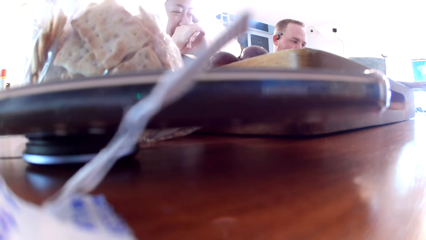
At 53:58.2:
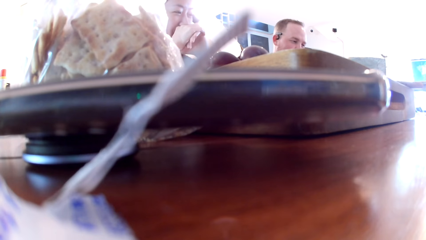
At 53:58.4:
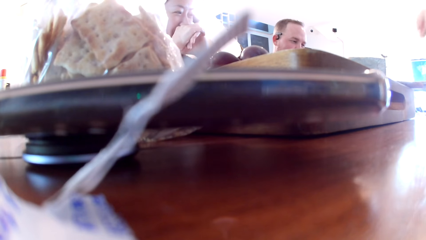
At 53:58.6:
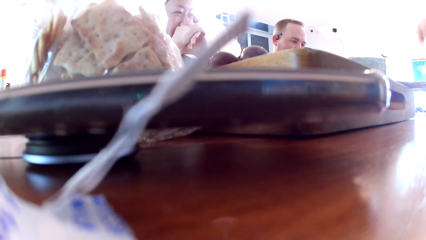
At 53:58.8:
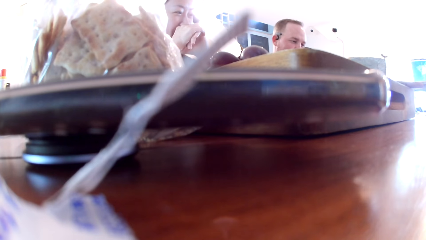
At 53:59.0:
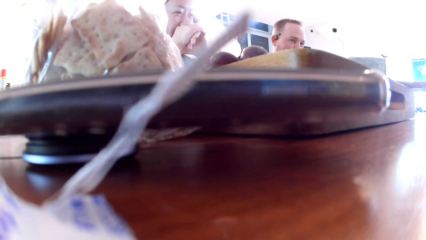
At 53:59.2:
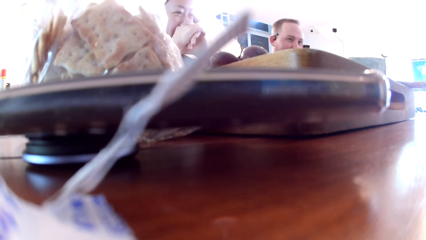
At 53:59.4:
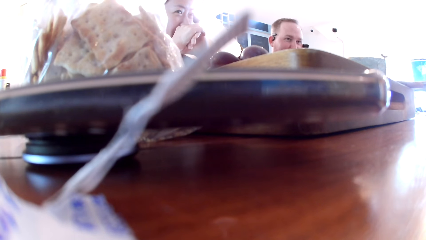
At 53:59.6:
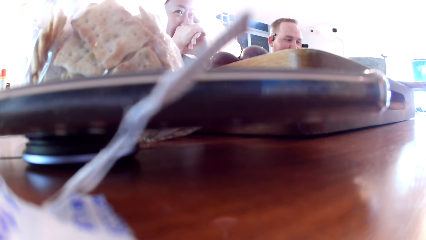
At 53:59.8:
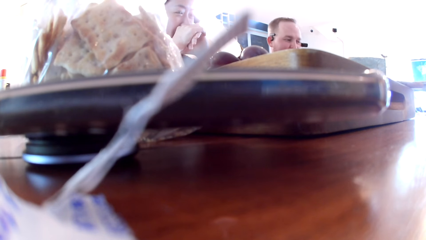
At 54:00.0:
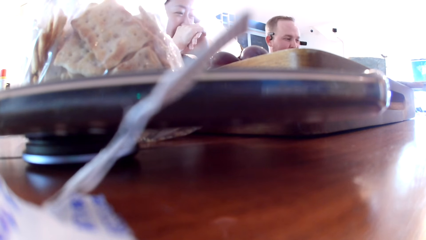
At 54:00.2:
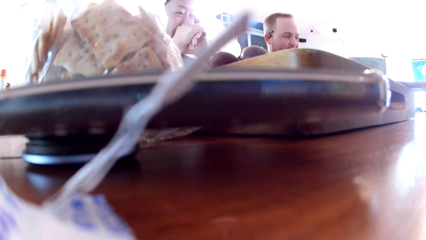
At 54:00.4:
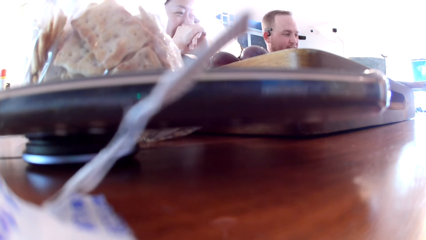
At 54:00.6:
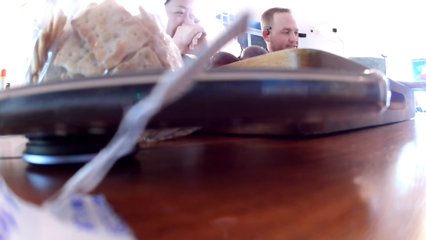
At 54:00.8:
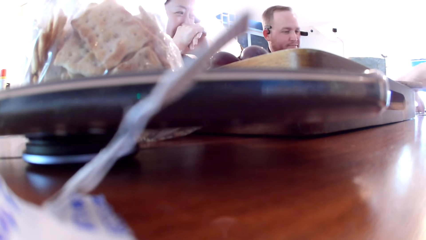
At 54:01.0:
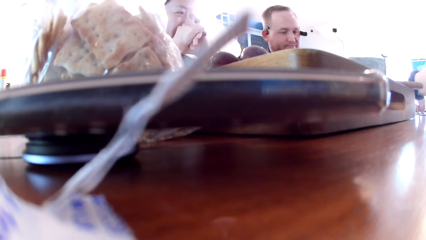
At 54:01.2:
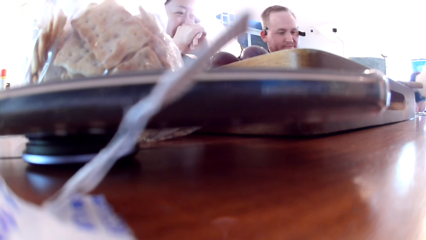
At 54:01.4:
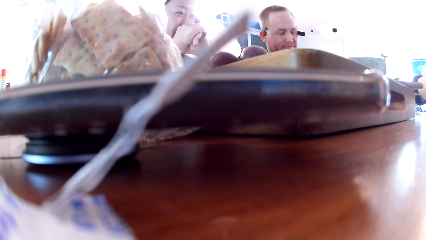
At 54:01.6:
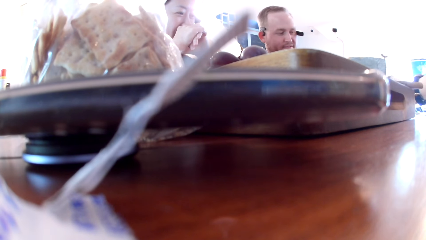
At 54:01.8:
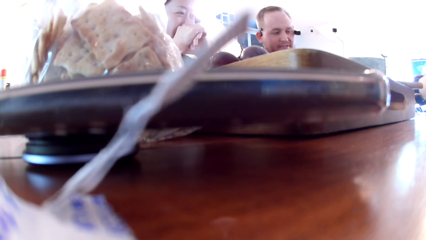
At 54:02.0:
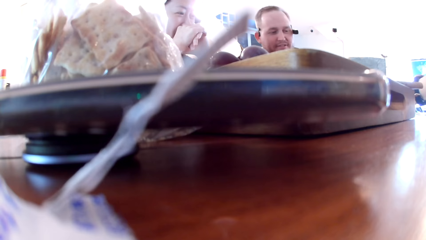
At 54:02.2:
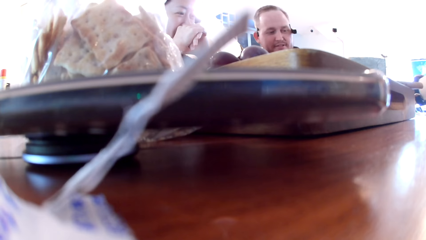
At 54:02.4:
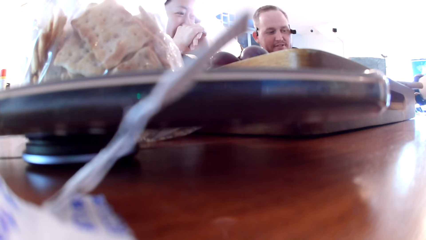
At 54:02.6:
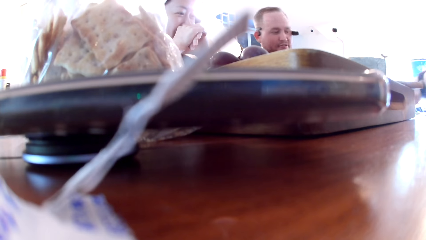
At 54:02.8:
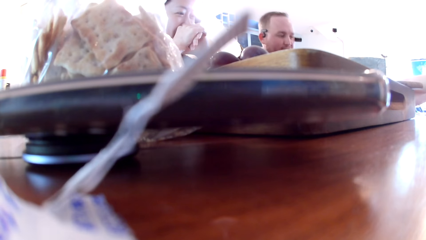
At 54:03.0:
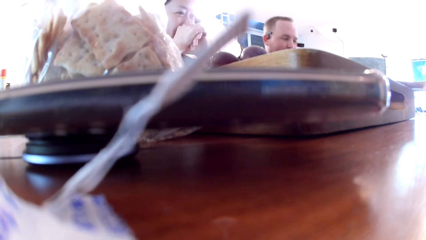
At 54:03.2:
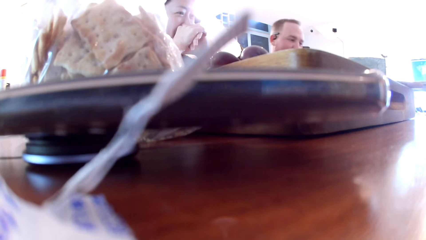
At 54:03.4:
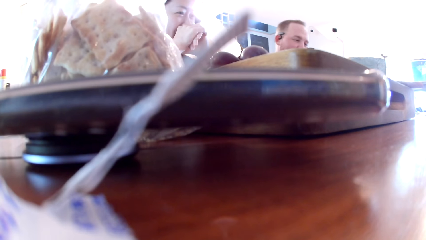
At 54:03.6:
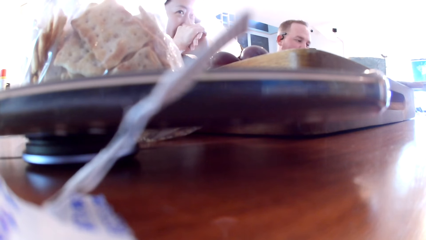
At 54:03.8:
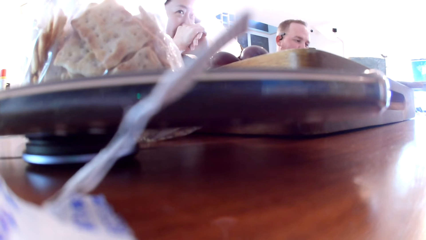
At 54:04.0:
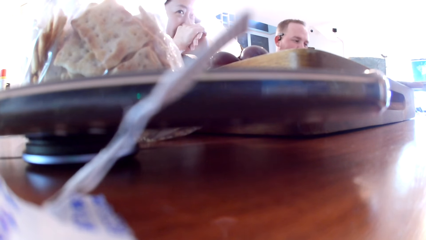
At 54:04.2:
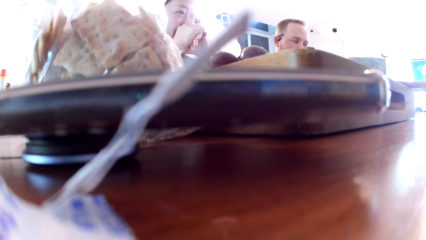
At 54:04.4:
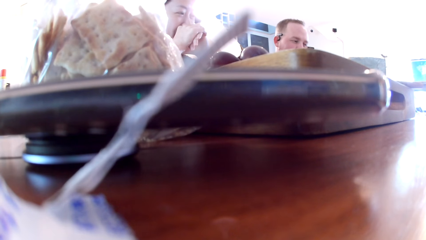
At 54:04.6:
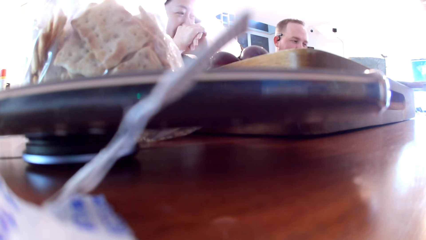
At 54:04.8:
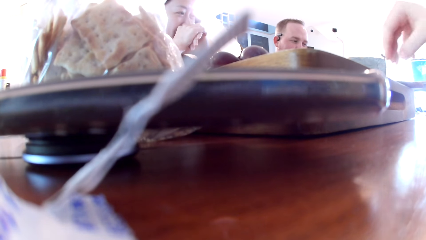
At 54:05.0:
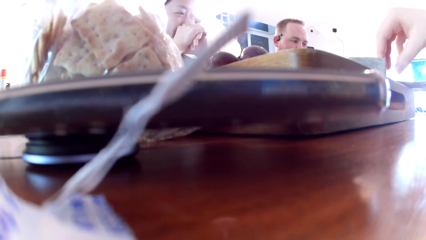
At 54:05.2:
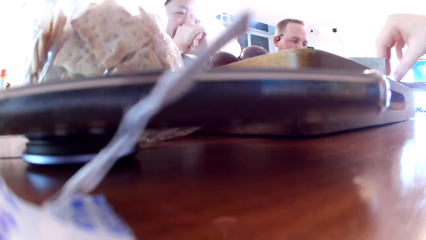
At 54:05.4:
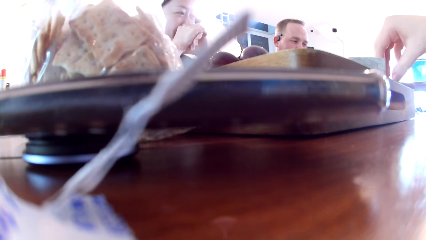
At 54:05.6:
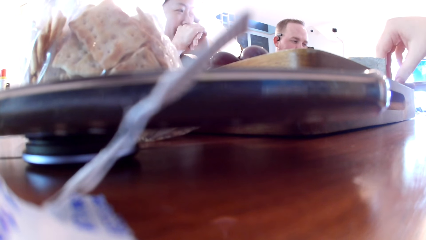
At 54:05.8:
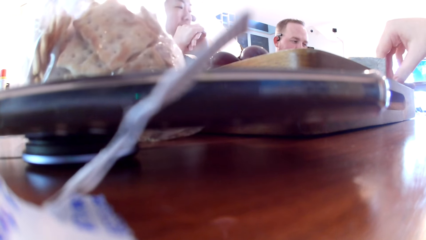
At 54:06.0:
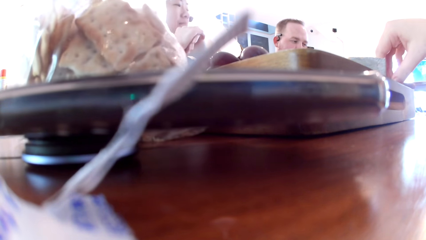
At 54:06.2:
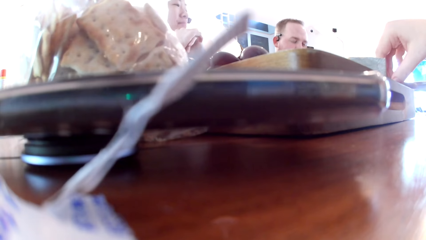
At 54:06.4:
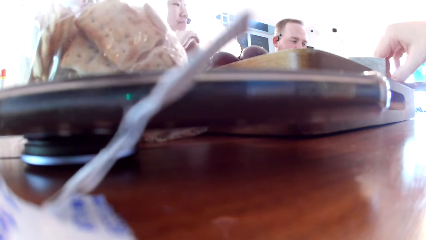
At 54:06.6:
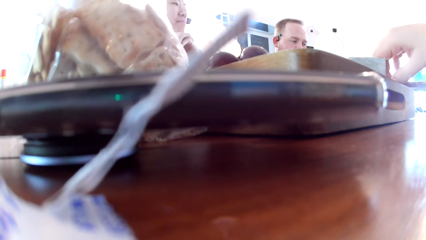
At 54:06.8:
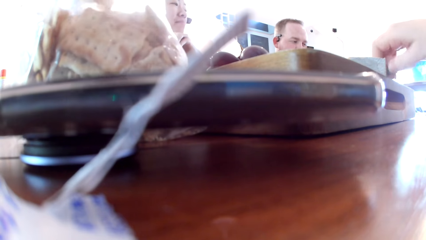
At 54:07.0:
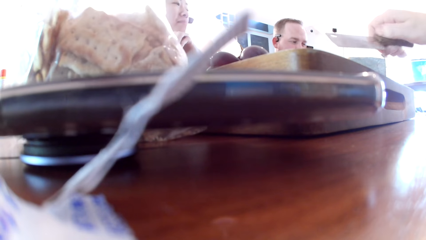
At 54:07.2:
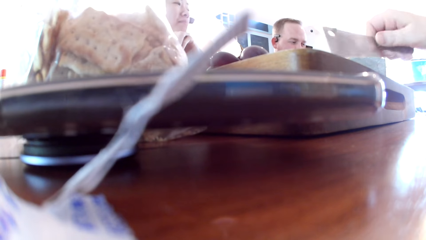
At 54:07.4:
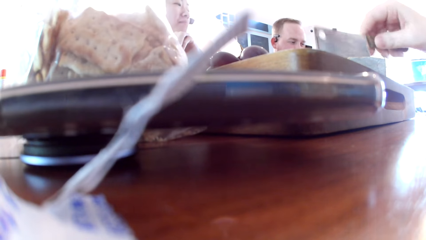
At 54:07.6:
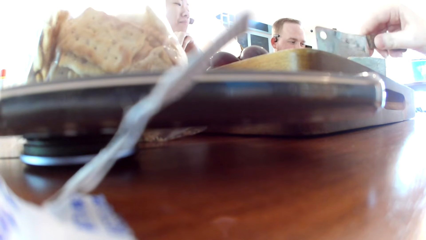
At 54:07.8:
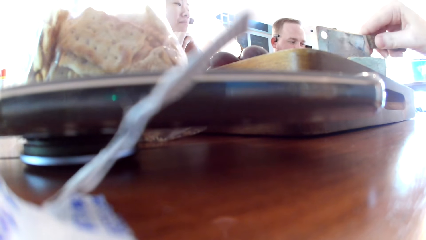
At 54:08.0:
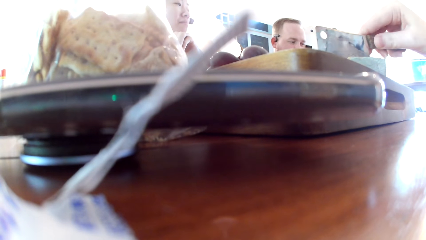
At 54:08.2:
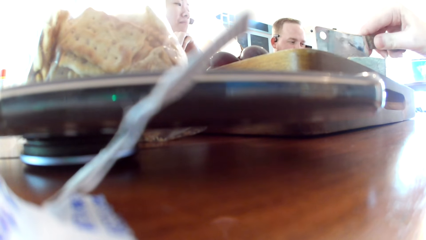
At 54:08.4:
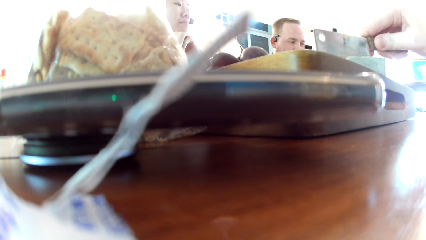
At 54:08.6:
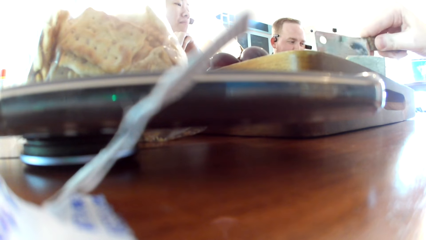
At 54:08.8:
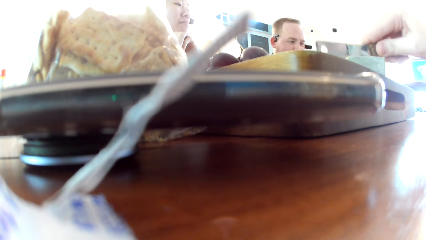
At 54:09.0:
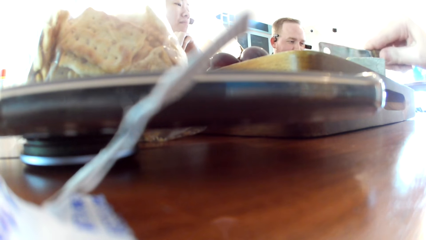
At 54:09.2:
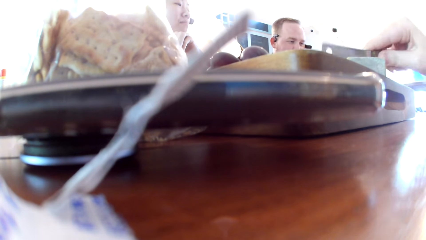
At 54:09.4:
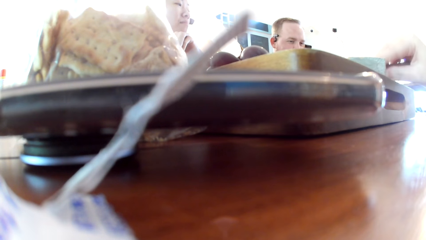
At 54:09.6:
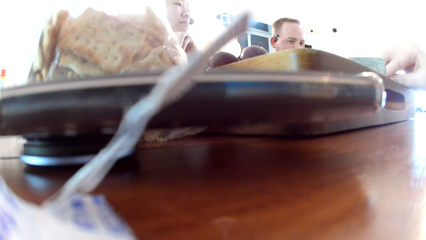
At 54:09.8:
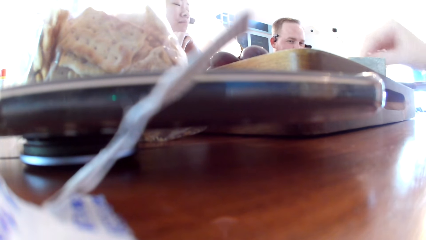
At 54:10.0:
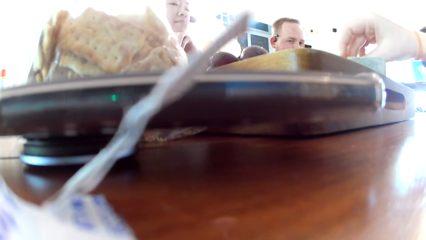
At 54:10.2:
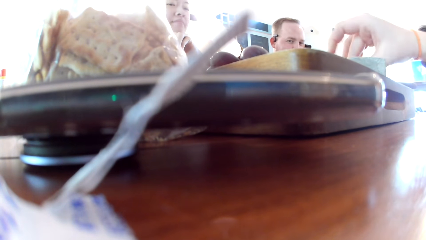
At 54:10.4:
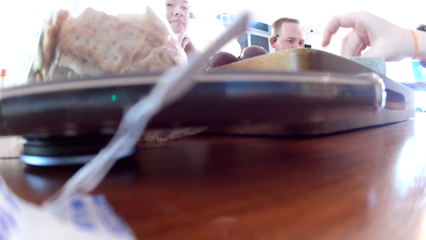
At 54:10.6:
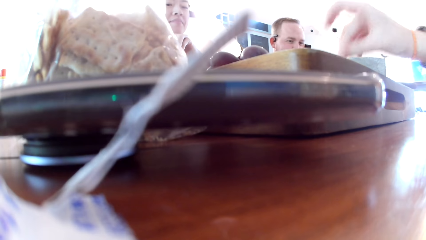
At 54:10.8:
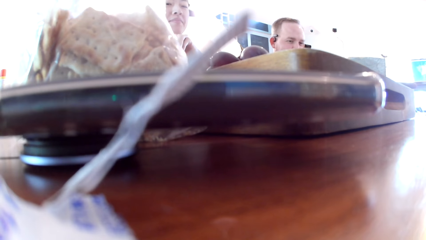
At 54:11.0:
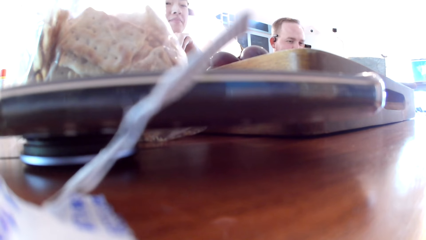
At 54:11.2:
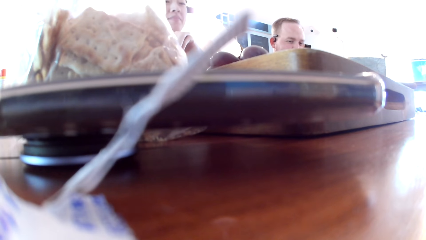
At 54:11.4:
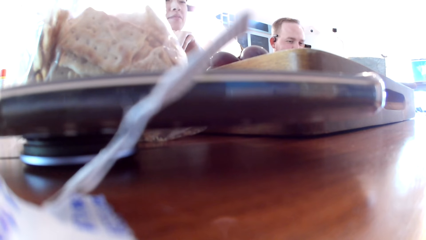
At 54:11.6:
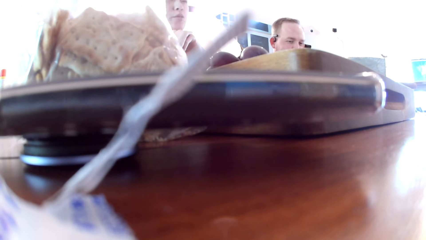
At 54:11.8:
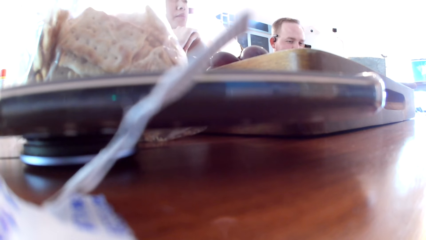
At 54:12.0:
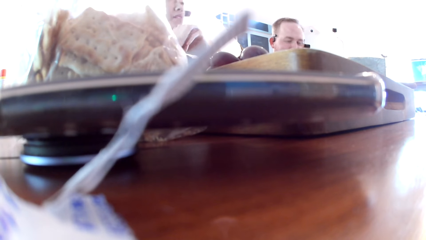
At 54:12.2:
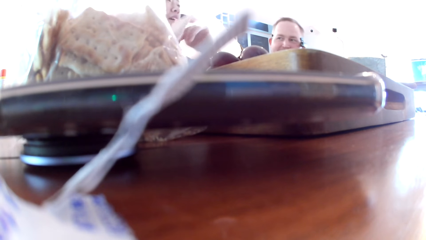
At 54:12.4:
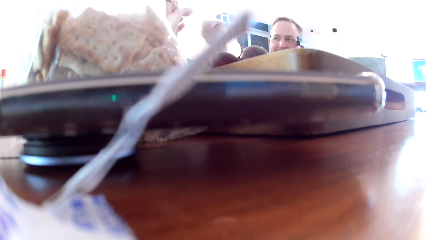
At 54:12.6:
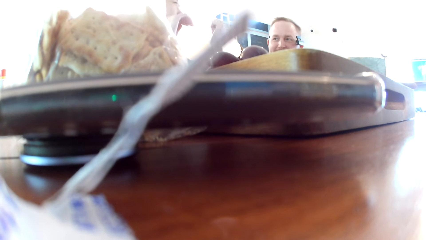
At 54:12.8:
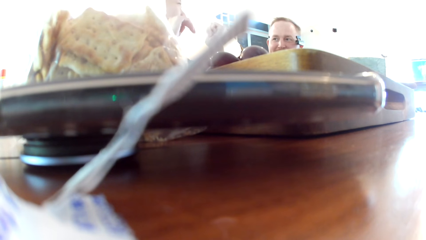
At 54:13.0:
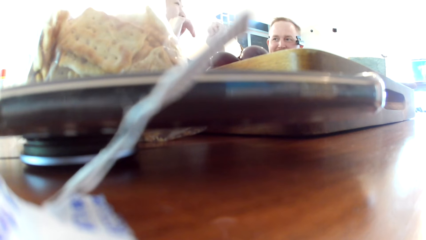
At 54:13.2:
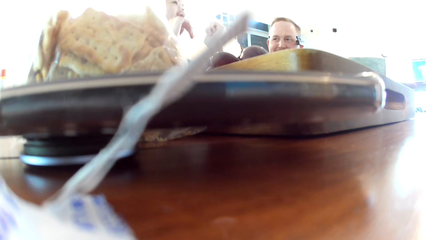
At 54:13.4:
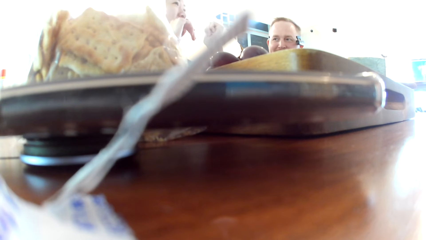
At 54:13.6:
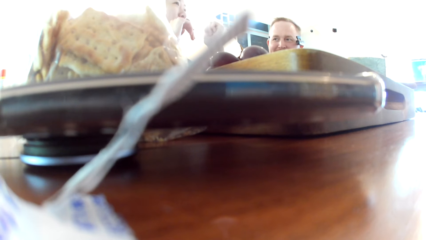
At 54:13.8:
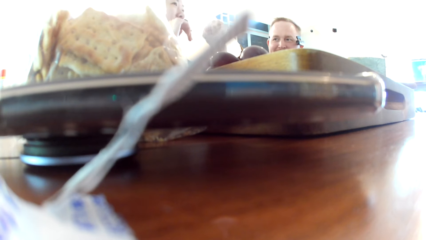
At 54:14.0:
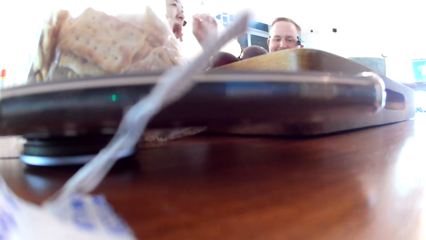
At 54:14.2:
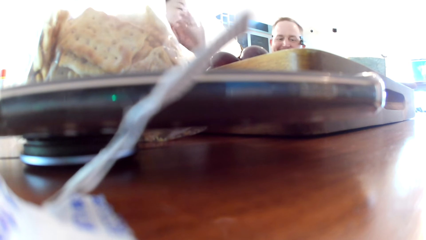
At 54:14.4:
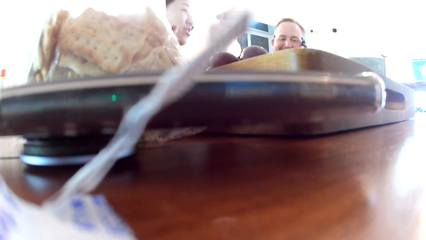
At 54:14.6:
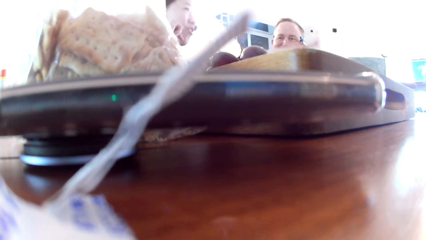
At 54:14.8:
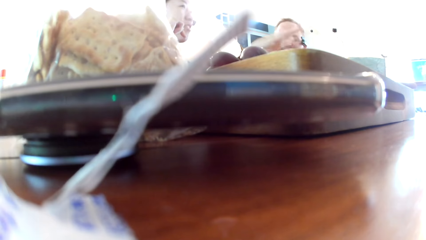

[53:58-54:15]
The camera wearer moves a card on the table with her left hand. She touches the card. She picks the knife with her right hand from the wooden board on the table. She cuts a piece of cleaver or cheese on the wooden board with the knife in her right hand. She drops the knife. She picks the cleaver or cheese with her right hand from the wooden board. She eats the cheese. A lady interacts with the friends.
